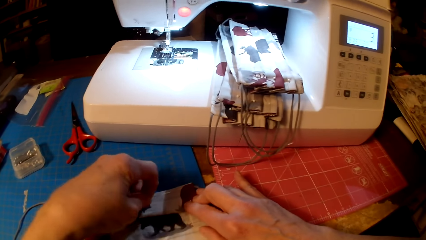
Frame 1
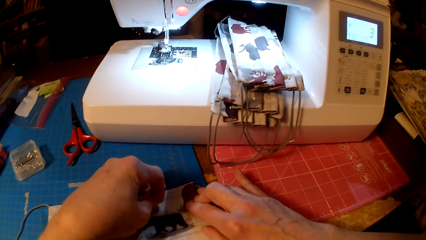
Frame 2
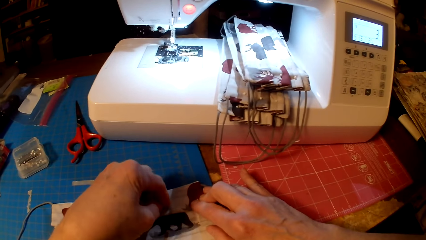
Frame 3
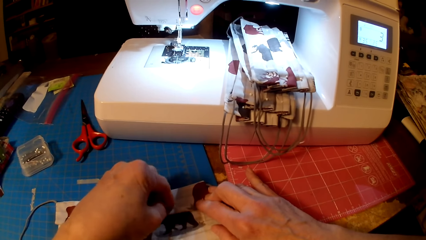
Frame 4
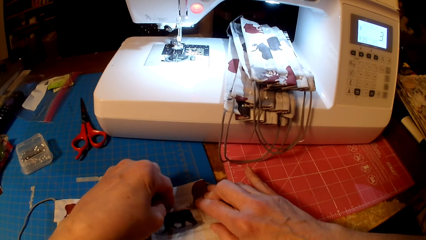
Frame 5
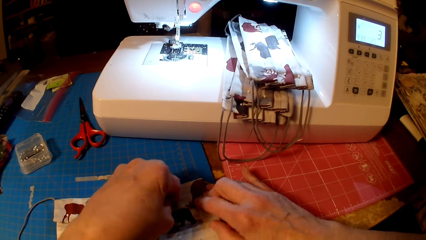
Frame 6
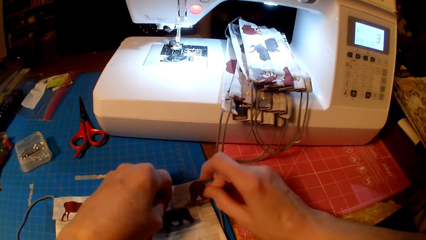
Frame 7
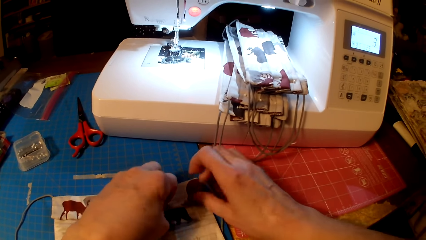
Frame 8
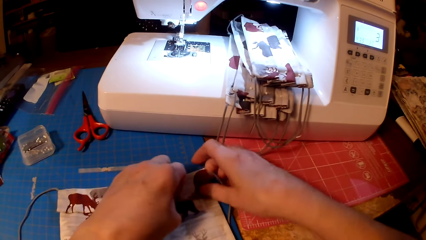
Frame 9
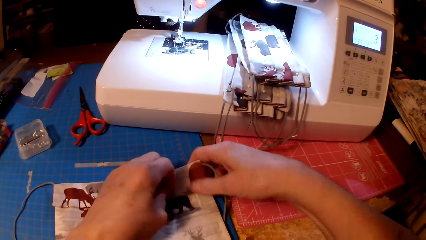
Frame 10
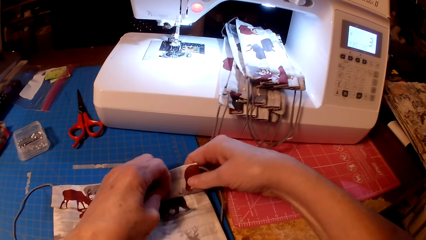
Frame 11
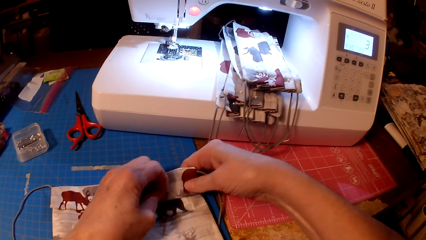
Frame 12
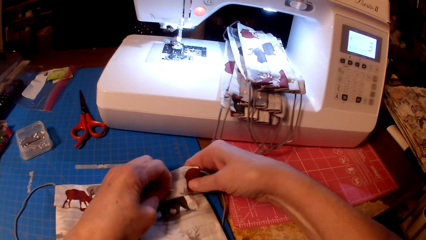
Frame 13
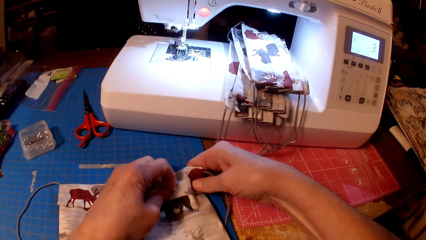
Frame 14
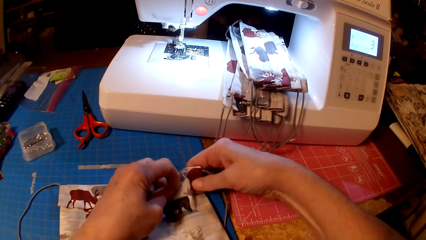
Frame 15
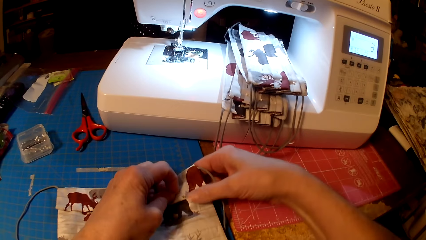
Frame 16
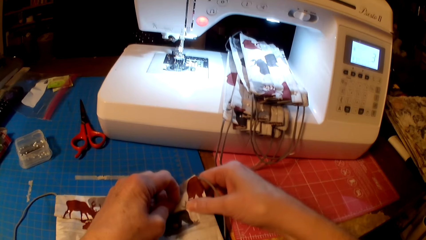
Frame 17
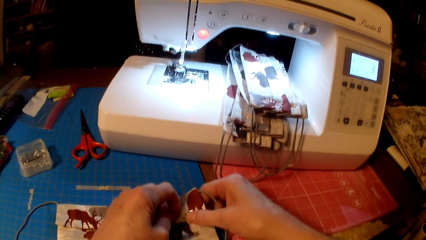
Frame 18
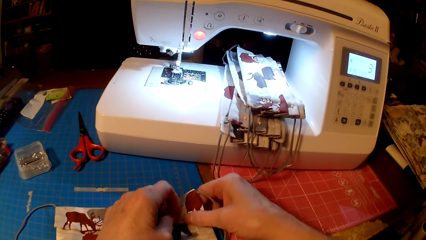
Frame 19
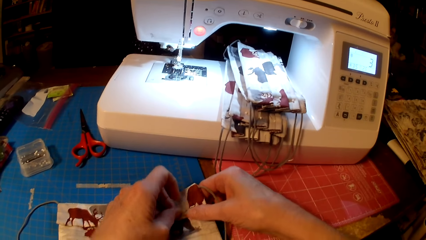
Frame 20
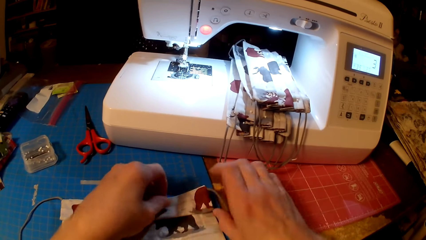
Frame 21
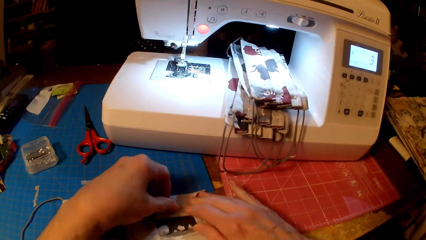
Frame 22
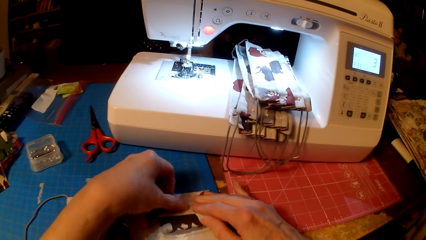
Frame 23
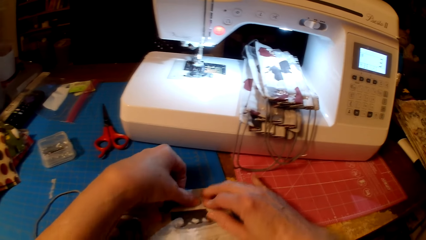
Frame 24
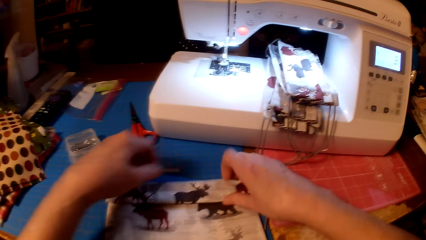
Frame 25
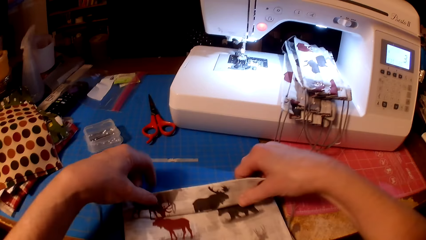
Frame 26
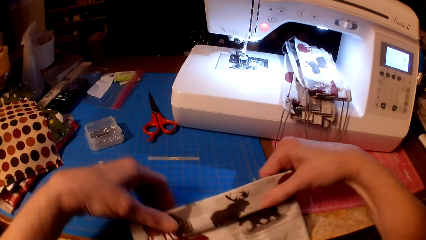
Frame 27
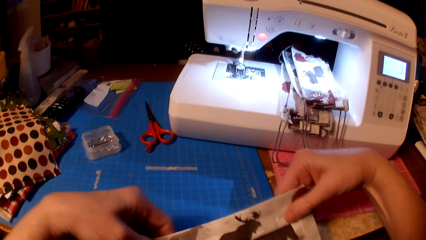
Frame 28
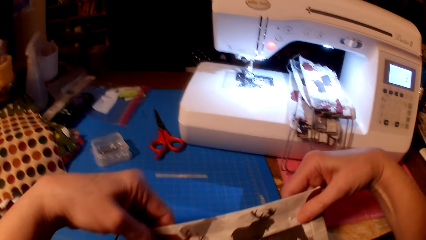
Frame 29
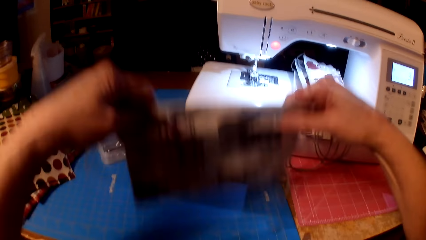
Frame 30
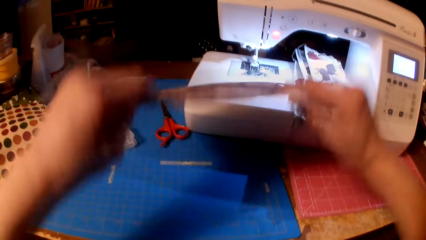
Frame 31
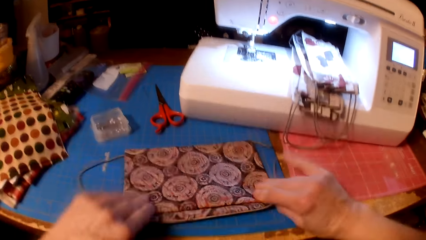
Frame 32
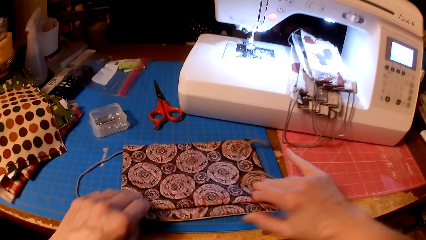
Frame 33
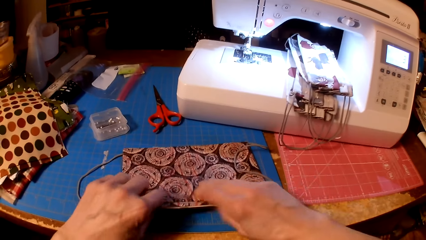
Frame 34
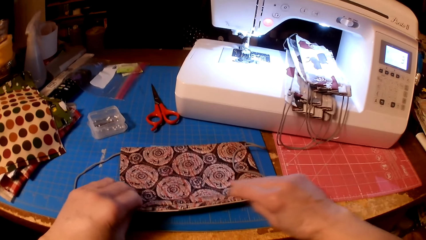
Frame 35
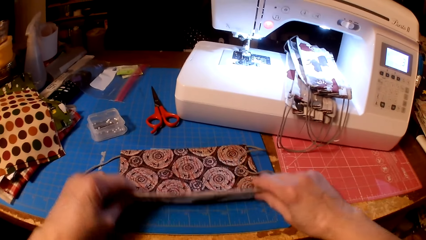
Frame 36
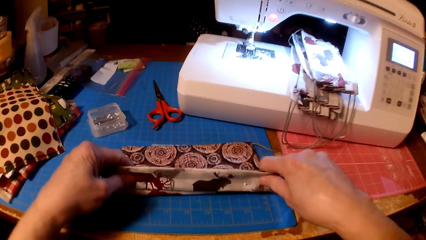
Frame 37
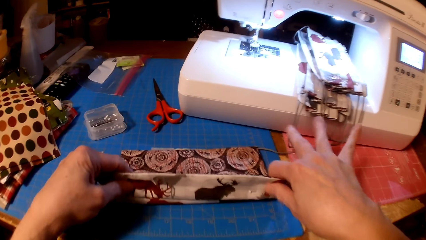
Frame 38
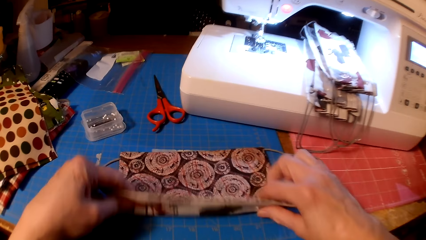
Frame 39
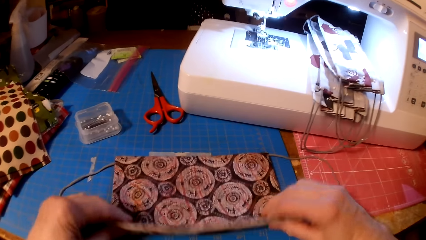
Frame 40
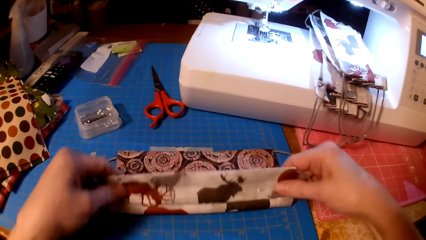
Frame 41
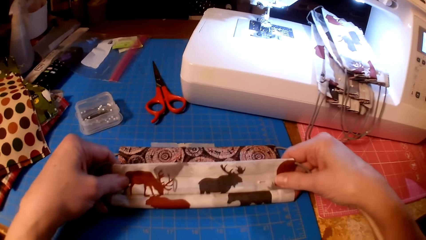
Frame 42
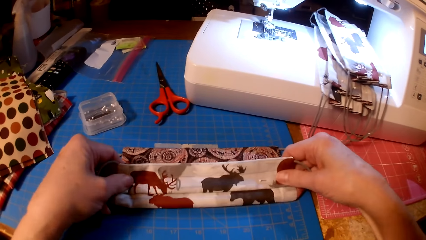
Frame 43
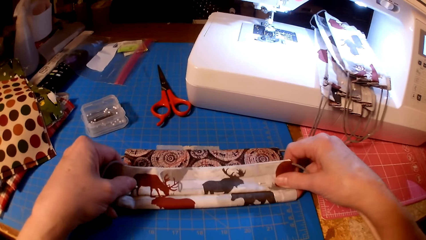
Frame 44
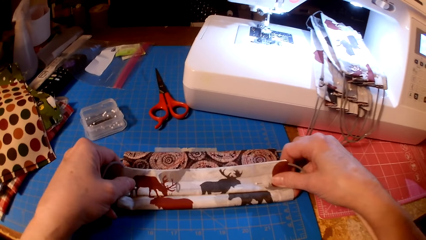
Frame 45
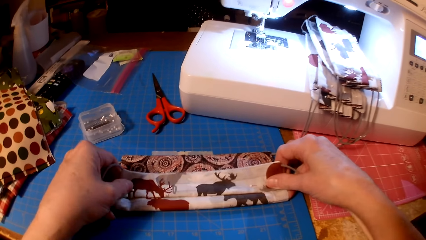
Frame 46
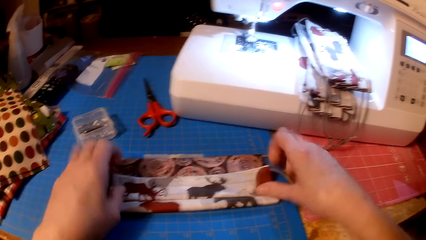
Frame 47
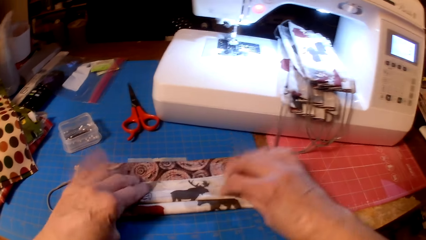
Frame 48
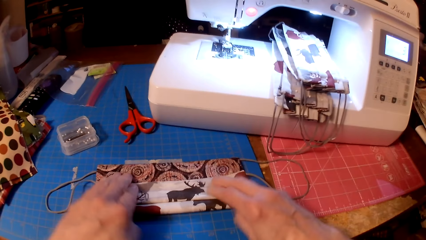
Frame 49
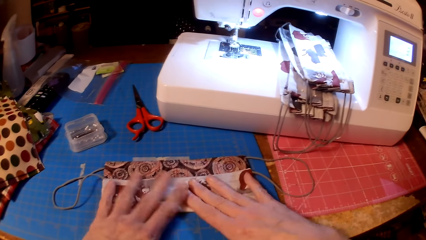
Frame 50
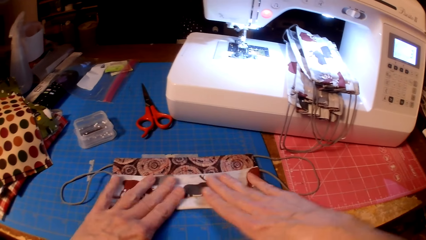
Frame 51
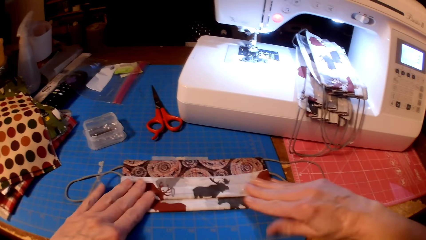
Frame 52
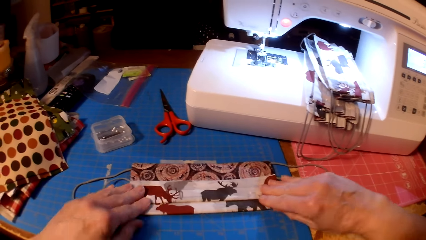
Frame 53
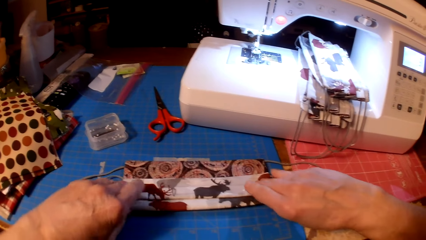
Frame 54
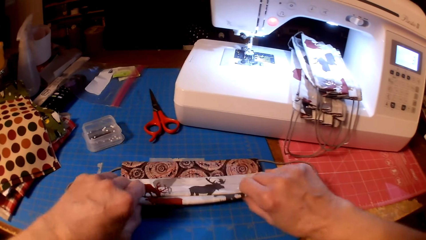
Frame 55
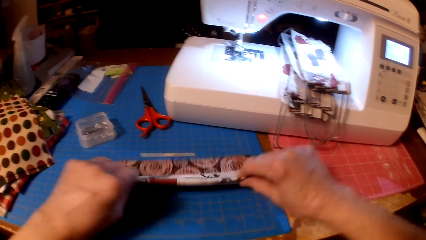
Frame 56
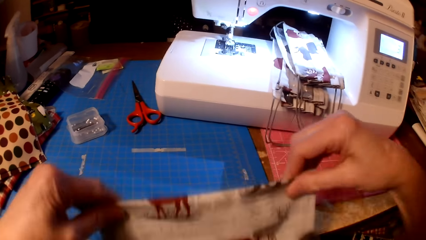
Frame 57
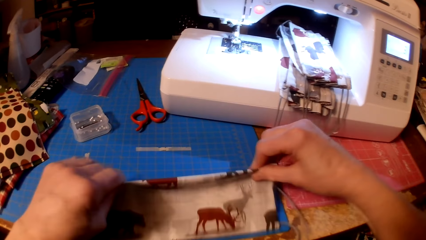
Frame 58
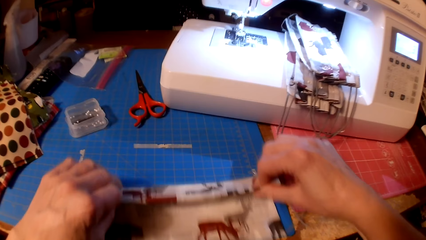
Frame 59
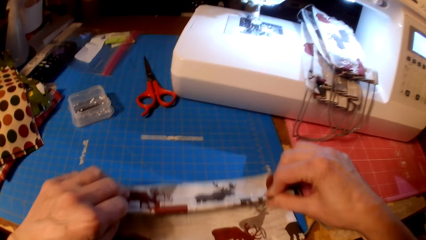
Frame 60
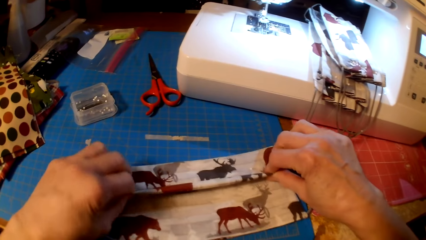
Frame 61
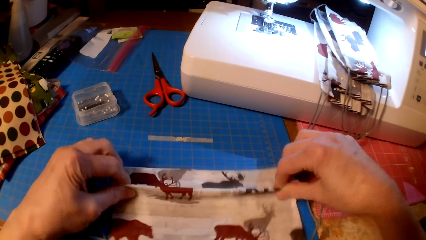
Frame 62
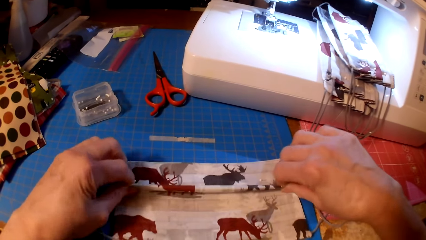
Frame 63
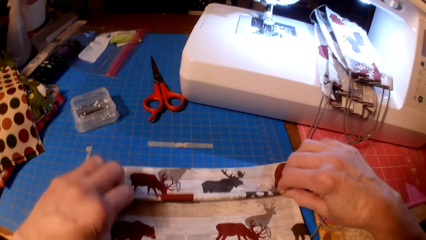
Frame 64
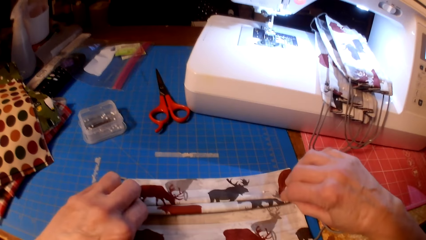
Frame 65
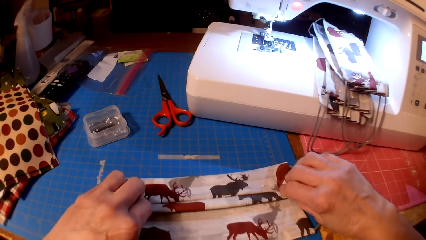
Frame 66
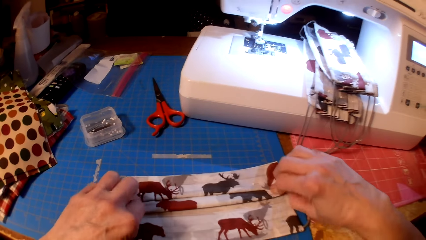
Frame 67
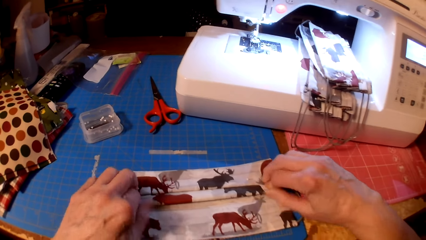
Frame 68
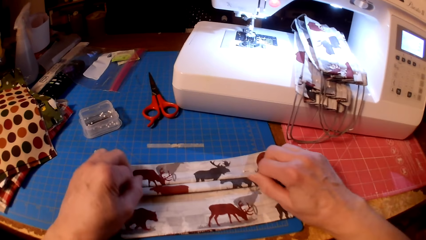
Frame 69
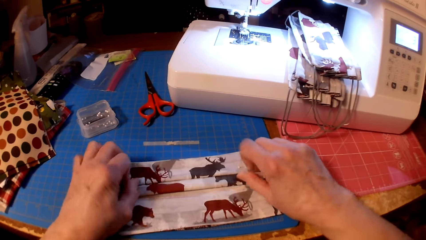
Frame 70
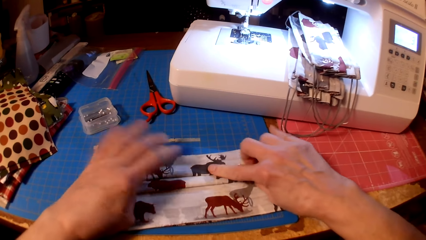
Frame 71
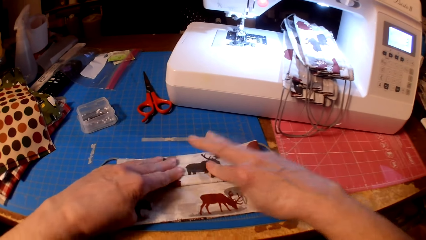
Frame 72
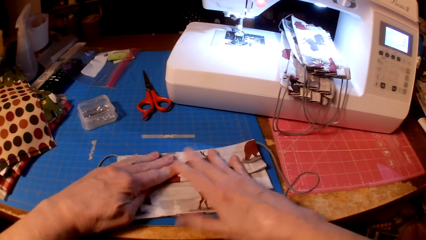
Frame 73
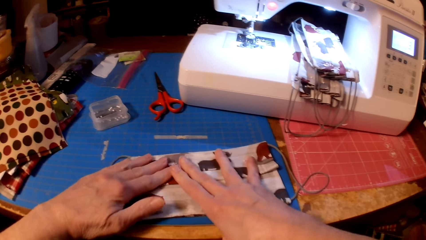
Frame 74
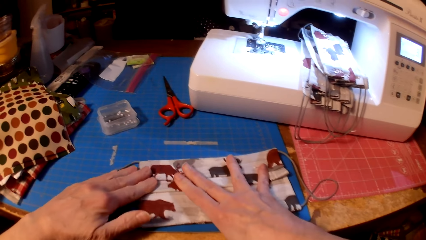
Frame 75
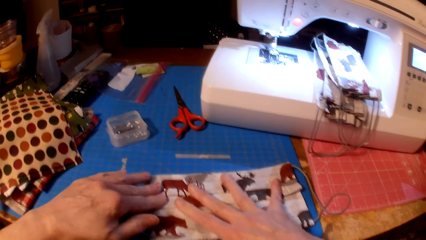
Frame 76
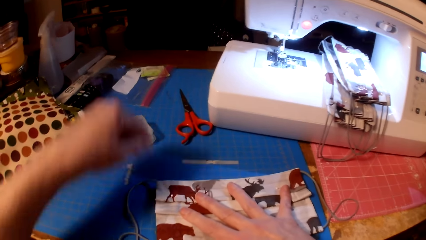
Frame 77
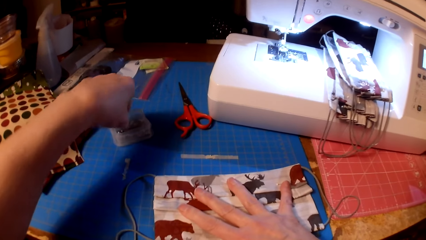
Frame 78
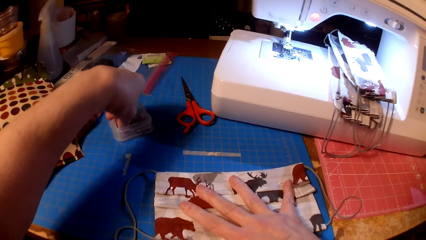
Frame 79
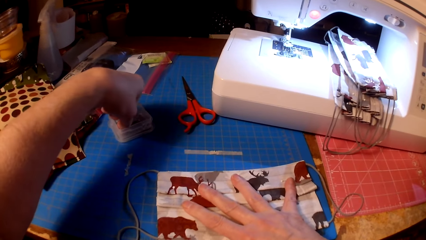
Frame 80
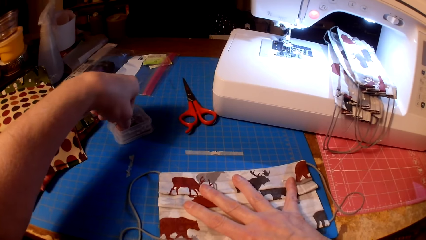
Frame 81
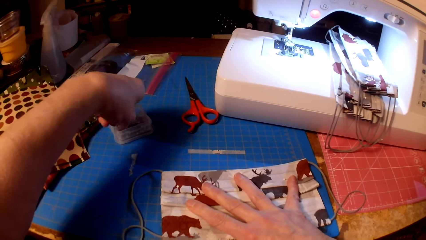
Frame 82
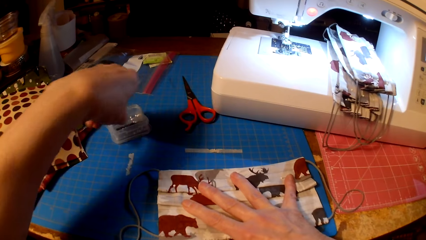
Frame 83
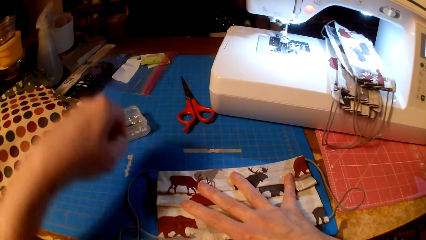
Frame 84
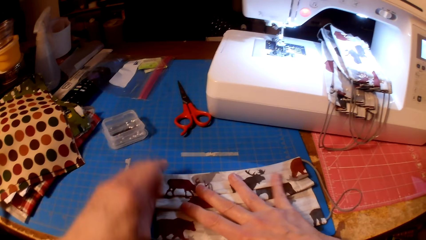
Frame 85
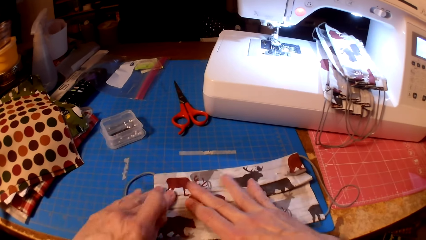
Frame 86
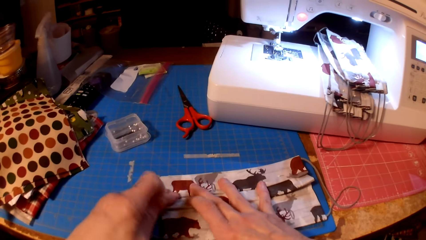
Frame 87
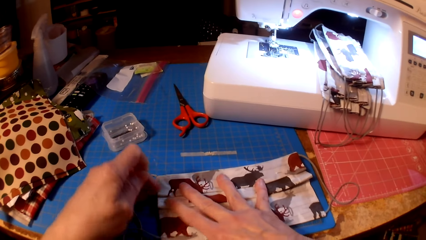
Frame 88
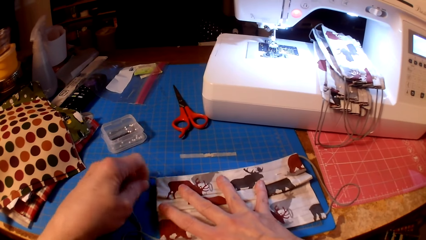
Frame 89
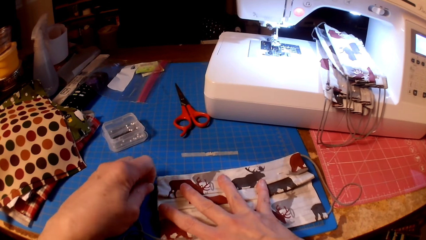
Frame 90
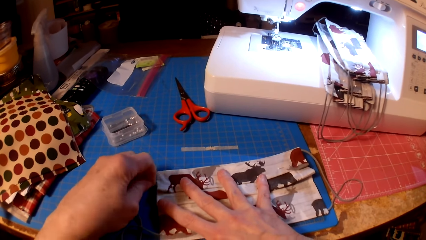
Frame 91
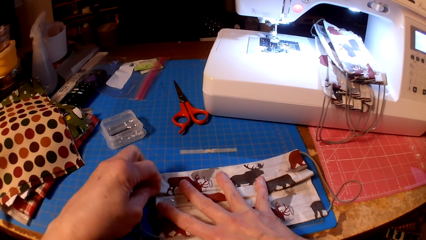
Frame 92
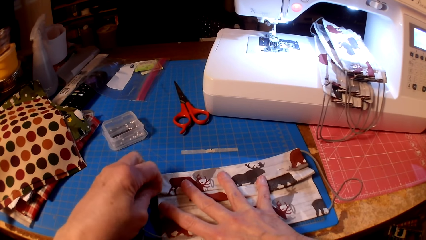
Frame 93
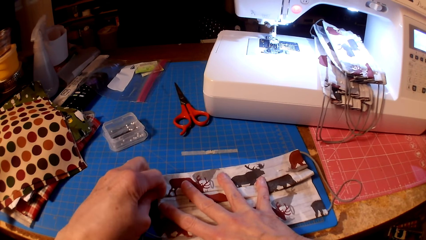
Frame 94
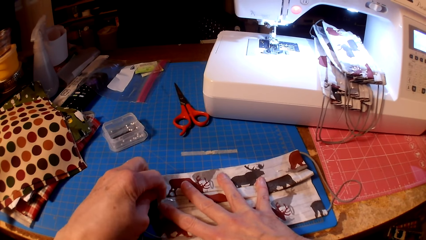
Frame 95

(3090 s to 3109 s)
The camera wearer pins the fabric. They fold the piece of cloth. They pick up a pin. They pin the piece of cloth.
